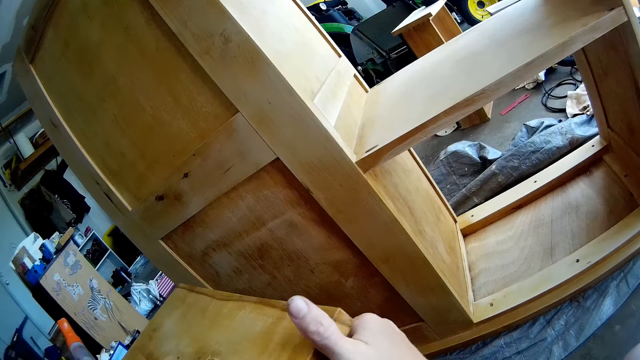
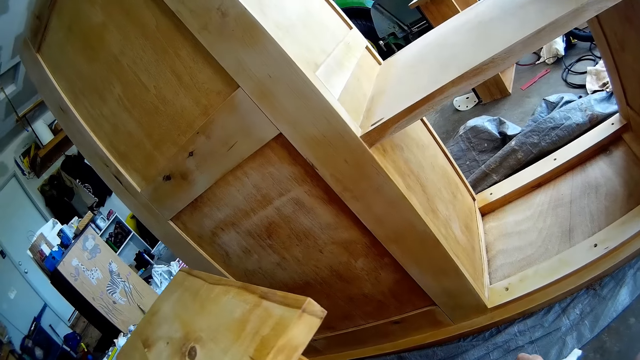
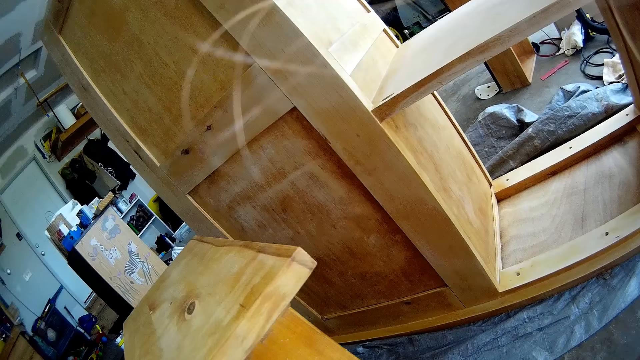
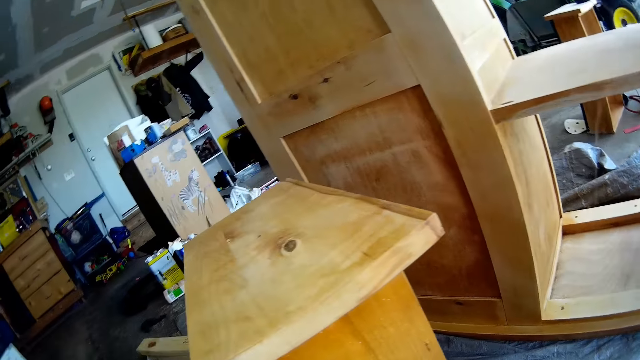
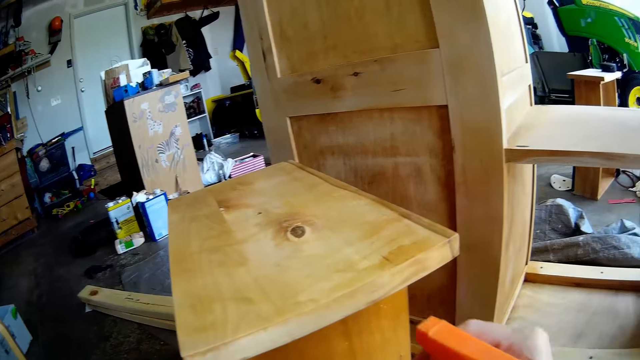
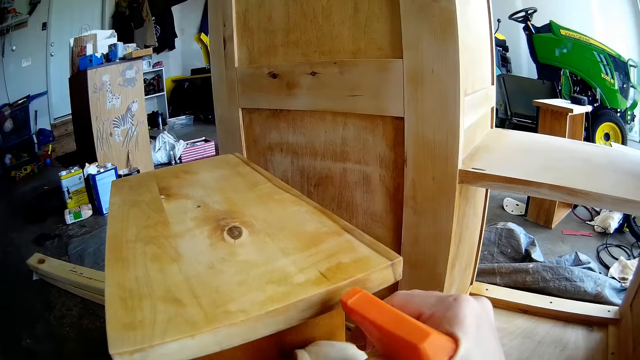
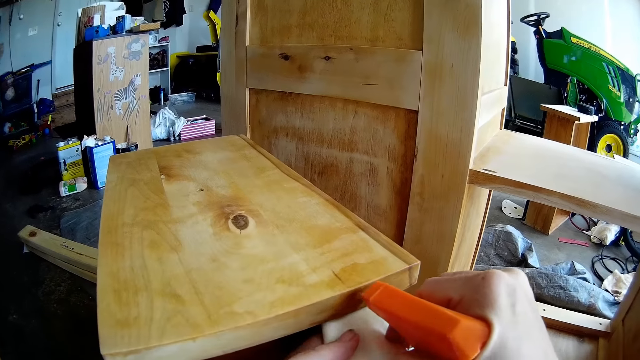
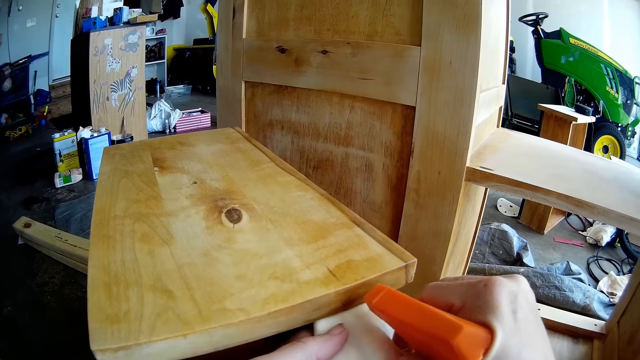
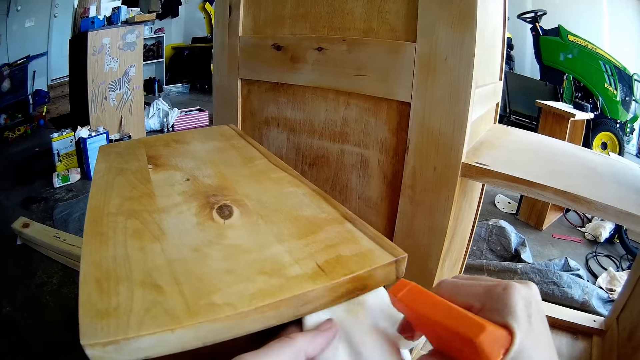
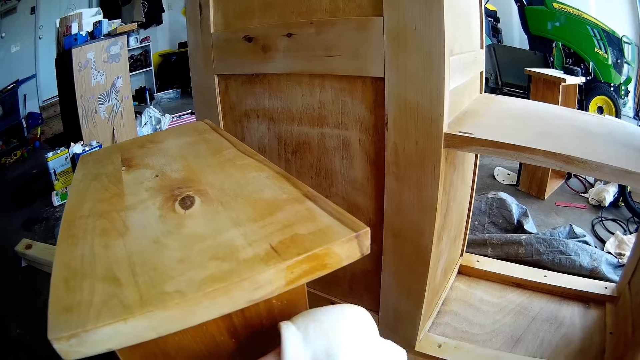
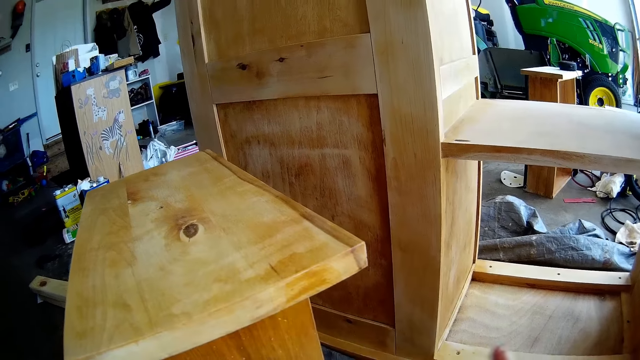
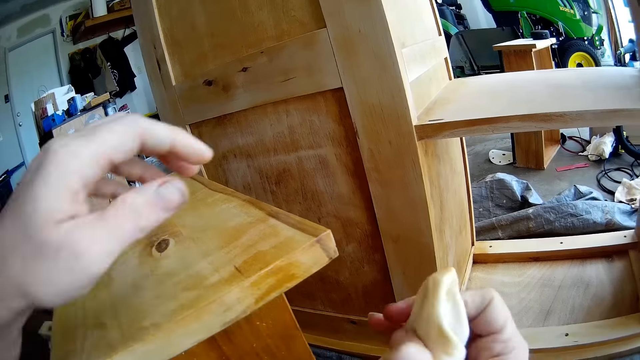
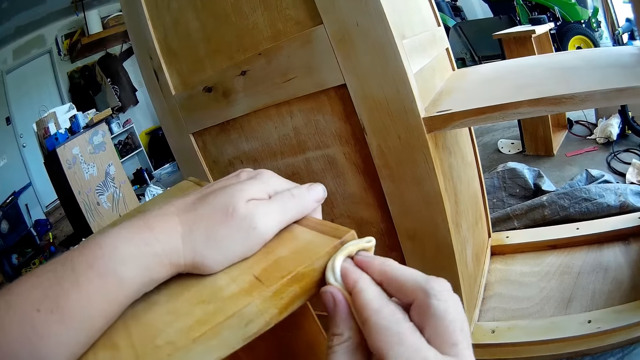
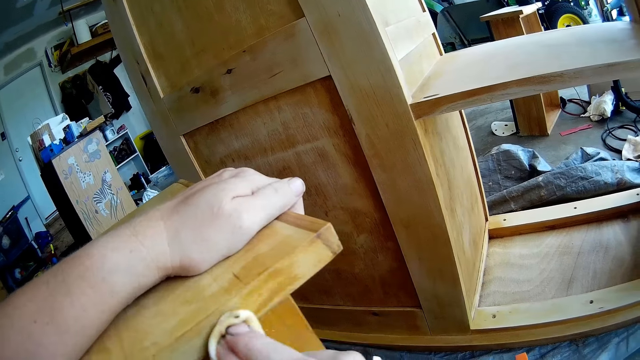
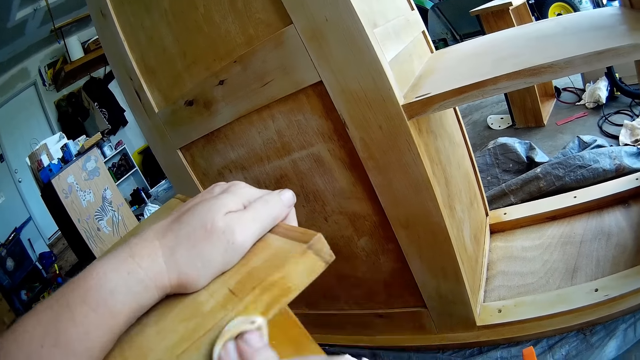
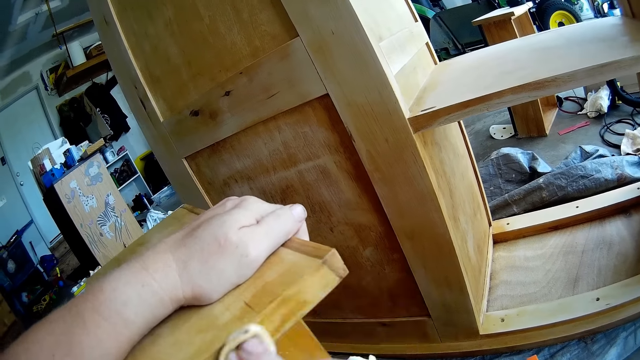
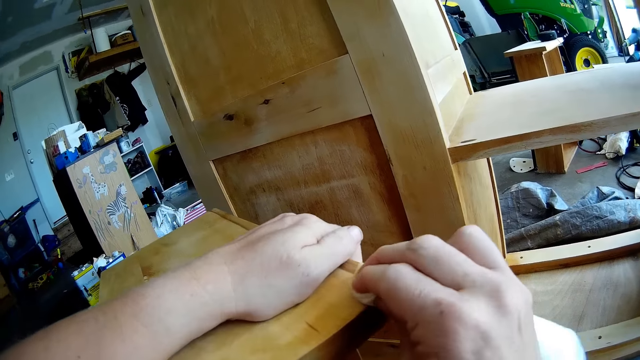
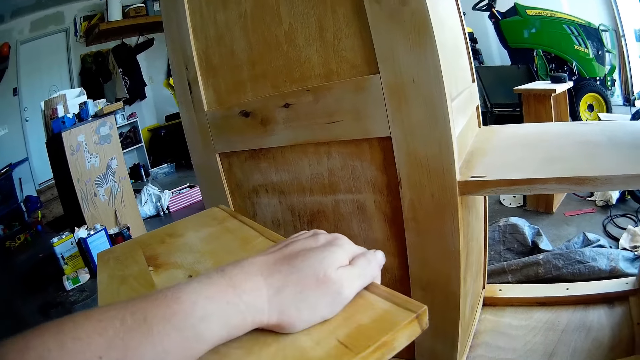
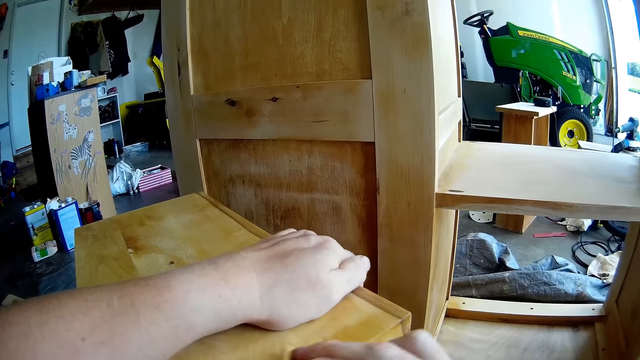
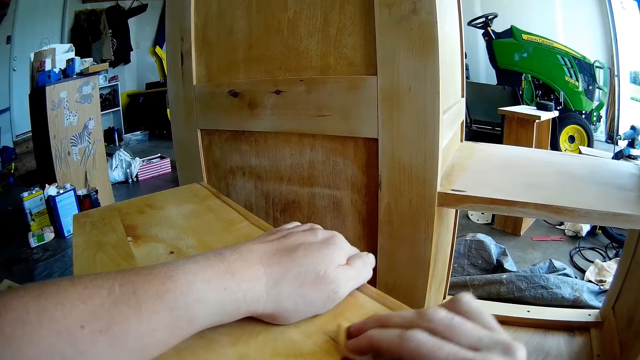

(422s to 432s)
The camera wearer sprays the surface with the wooden furniture cleaning spray. They place the cloth on the other hand. They place a hand on the drawer. They wipe the wooden surface with the kitchen towel.

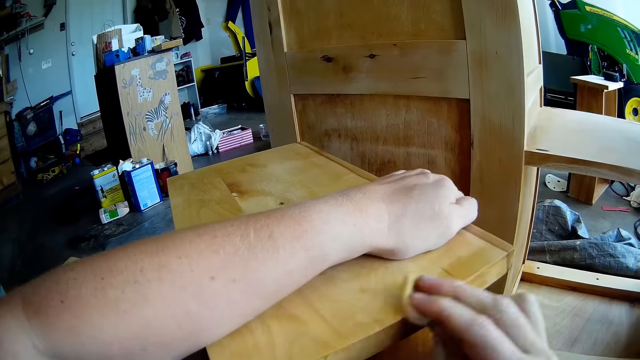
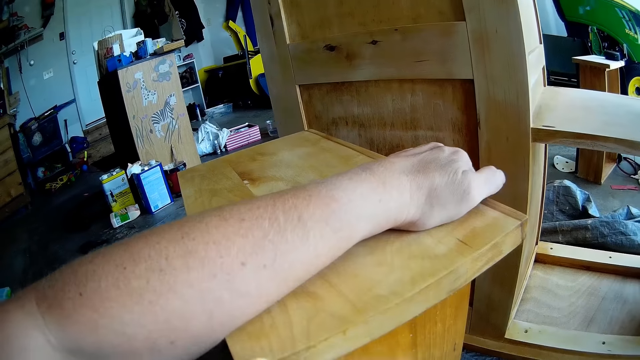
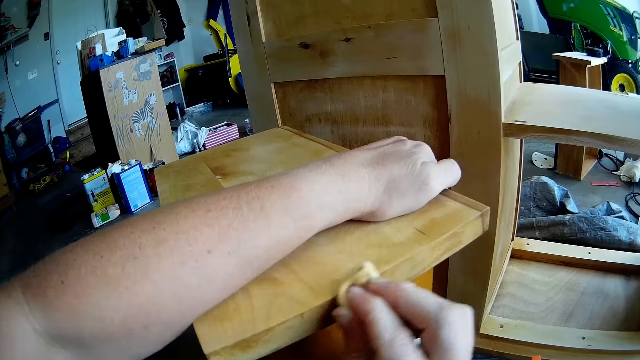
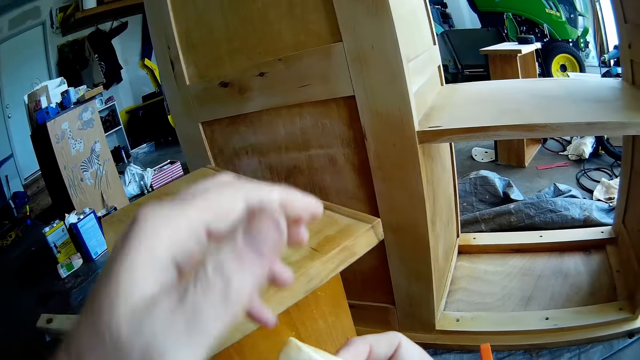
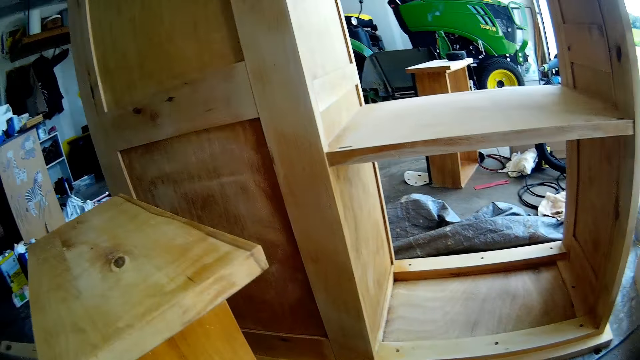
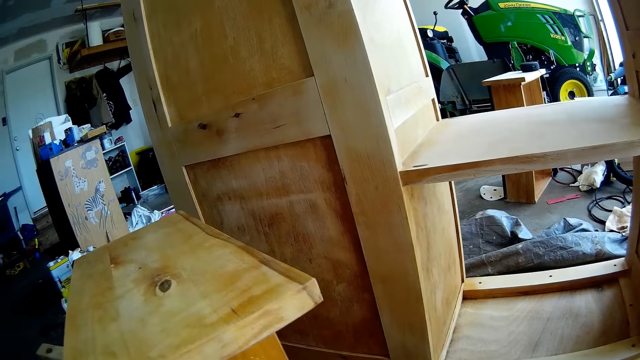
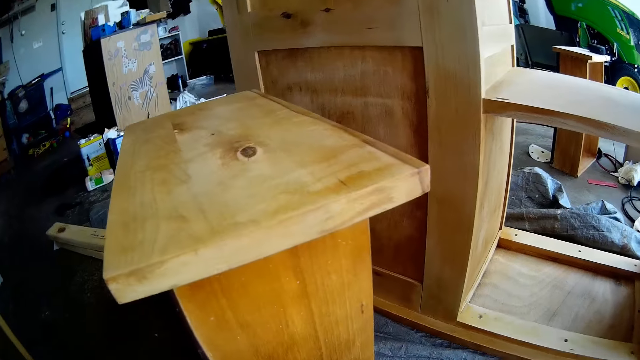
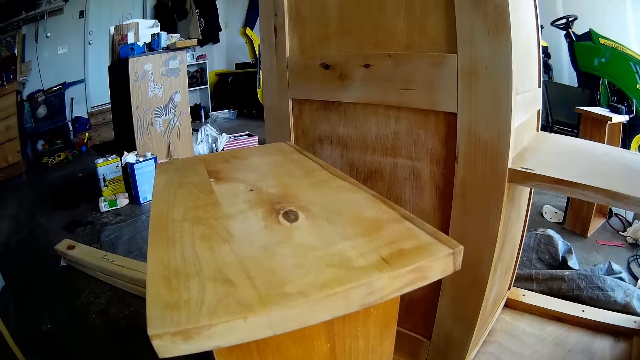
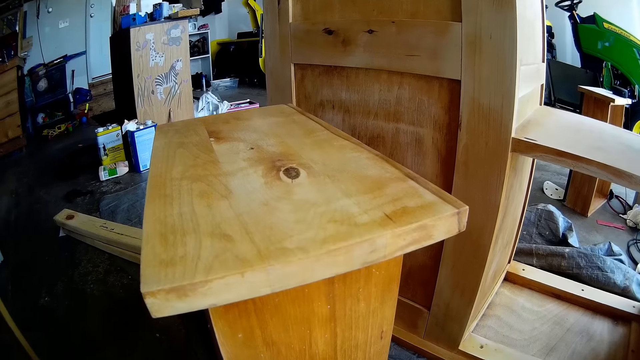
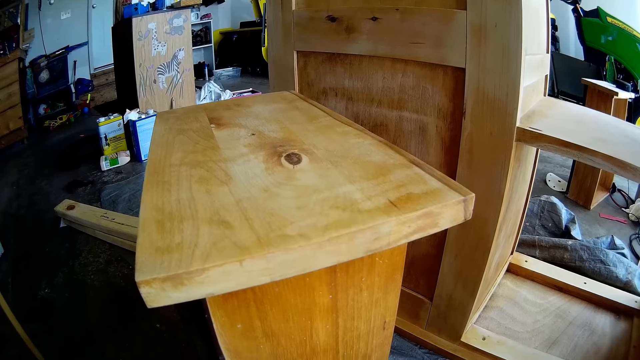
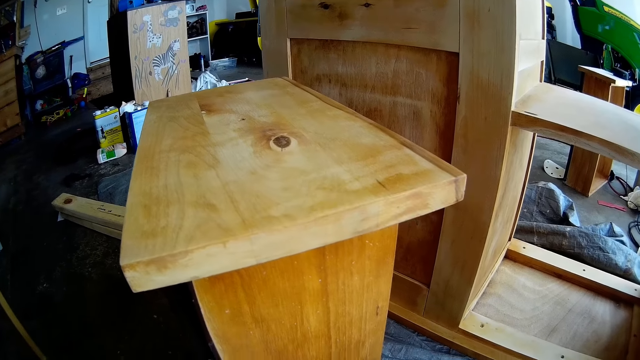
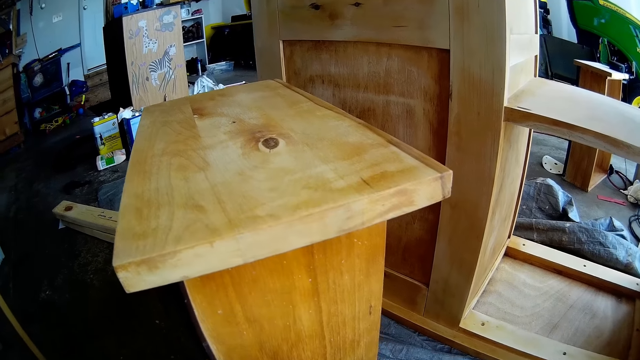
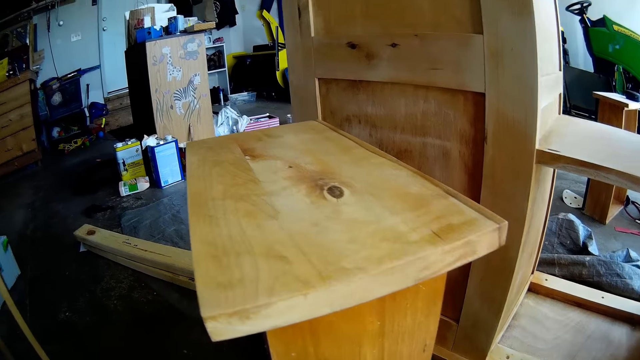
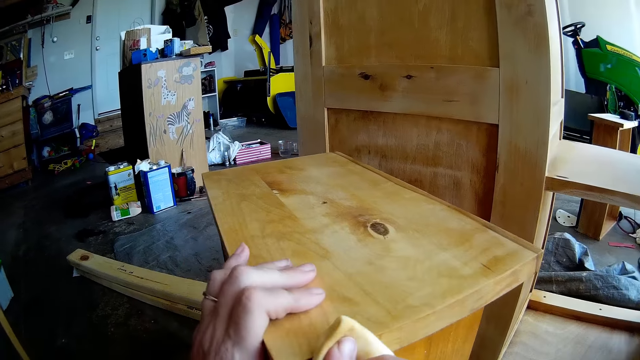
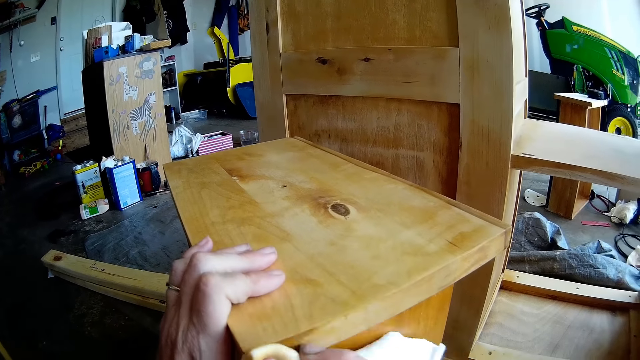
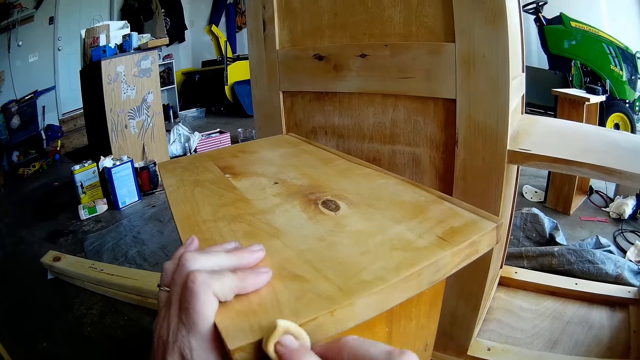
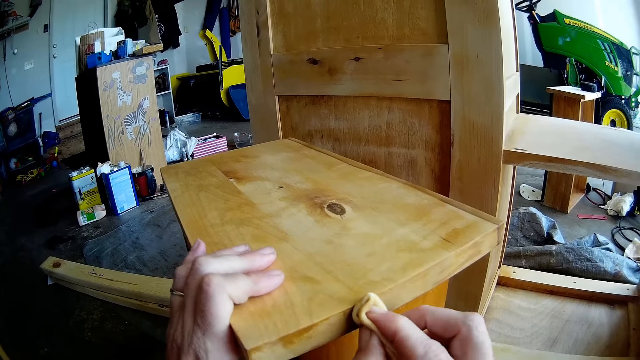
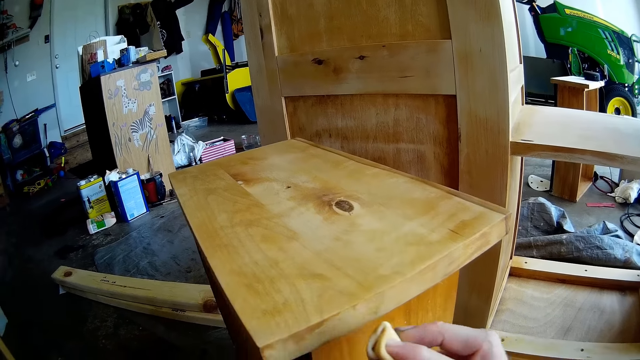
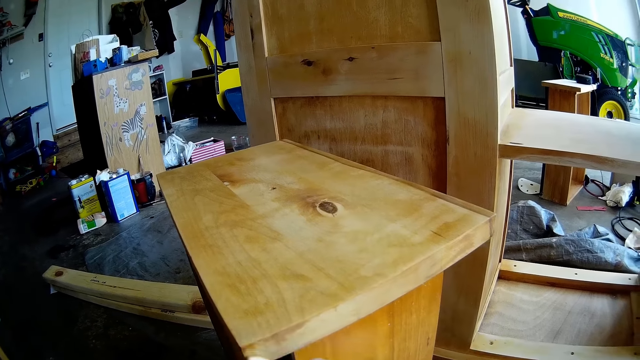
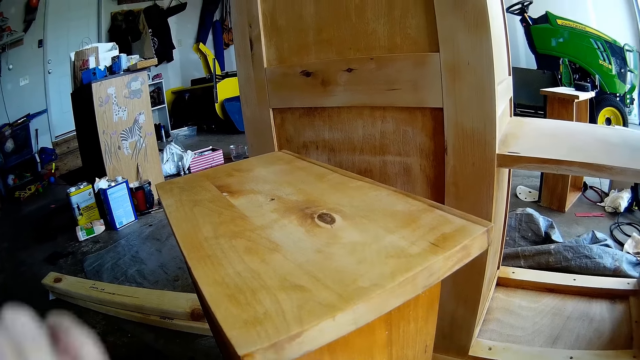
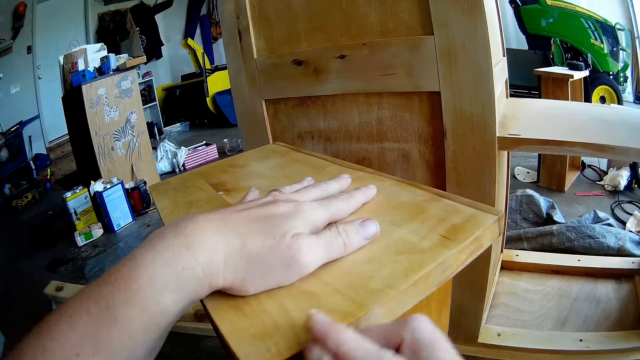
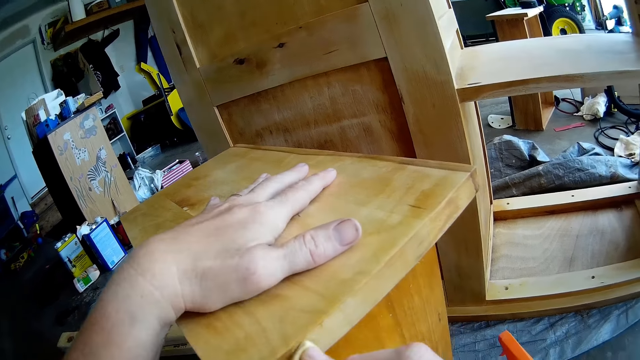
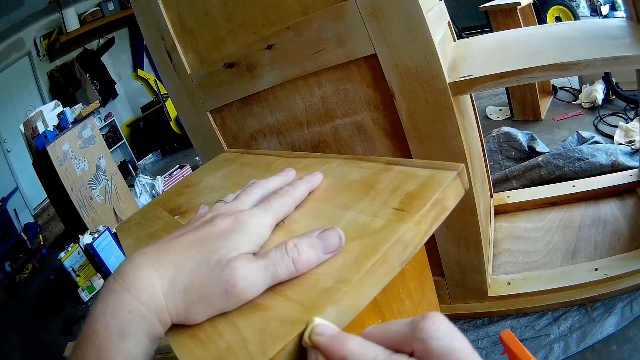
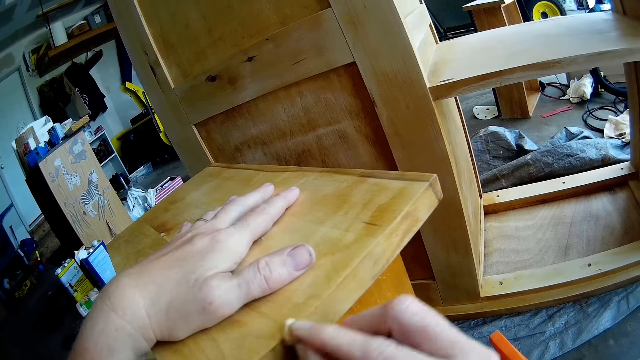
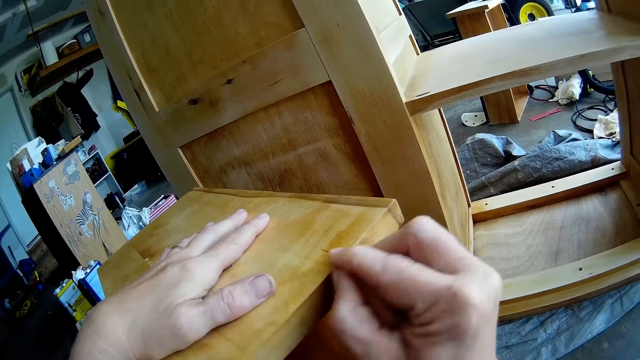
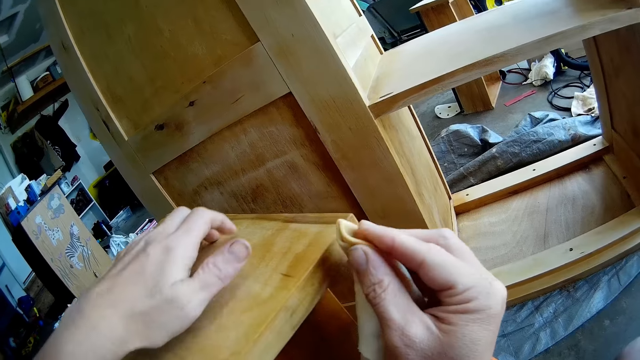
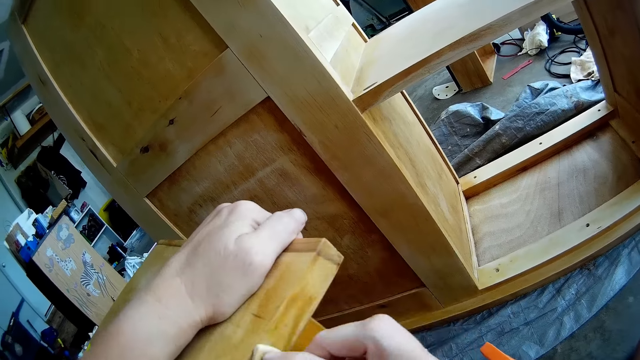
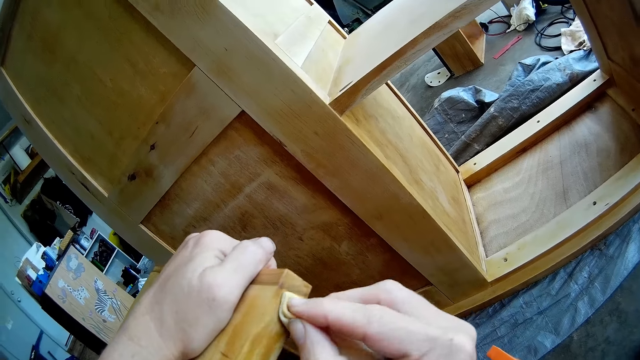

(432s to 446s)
The camera wearer does something. They wipe the drawer with the cloth. They place a hand on the drawer. They wipe the drawer with the cloth.
